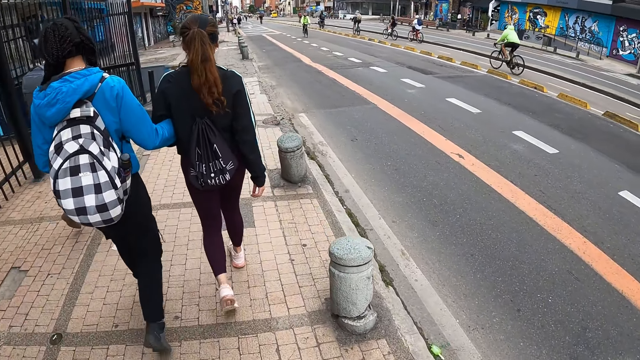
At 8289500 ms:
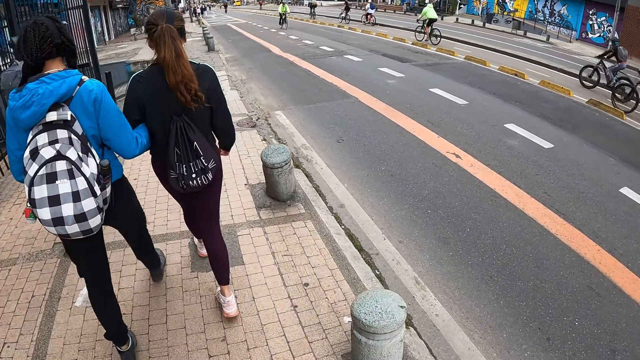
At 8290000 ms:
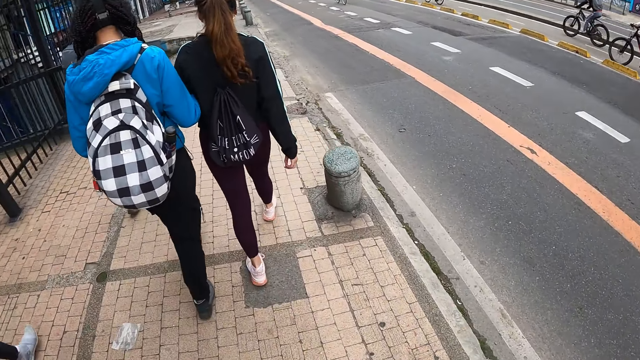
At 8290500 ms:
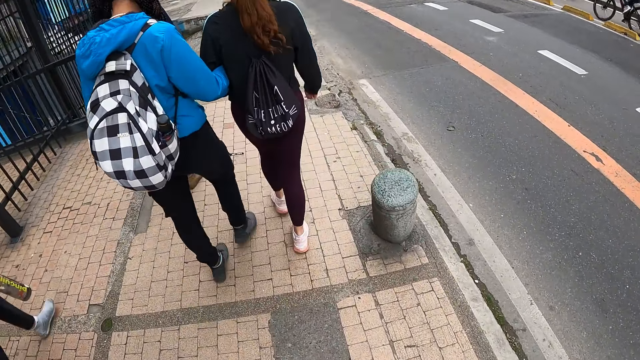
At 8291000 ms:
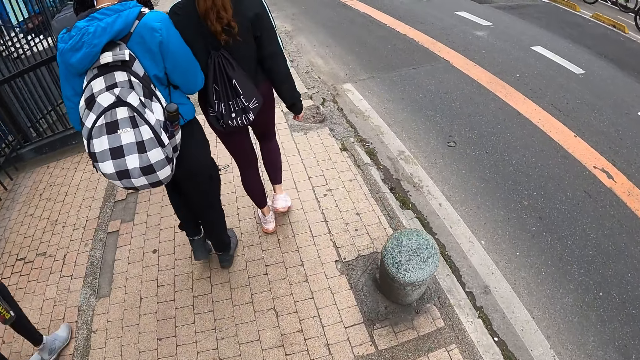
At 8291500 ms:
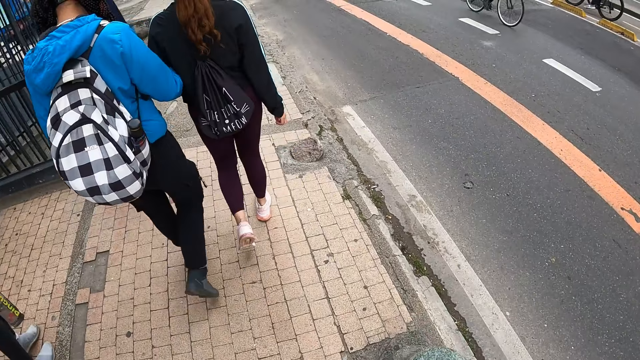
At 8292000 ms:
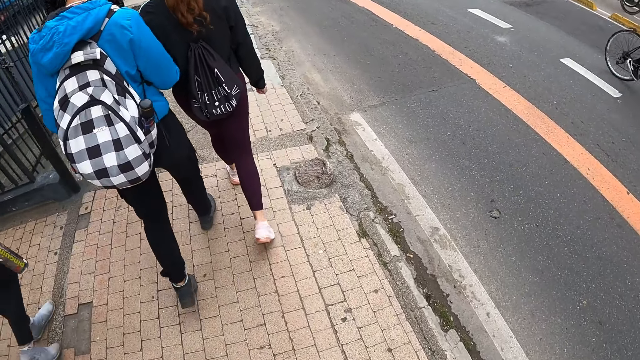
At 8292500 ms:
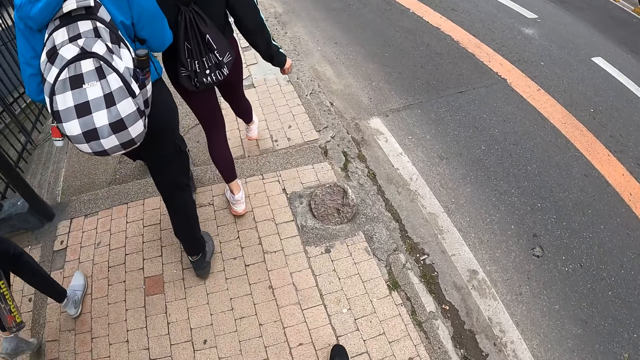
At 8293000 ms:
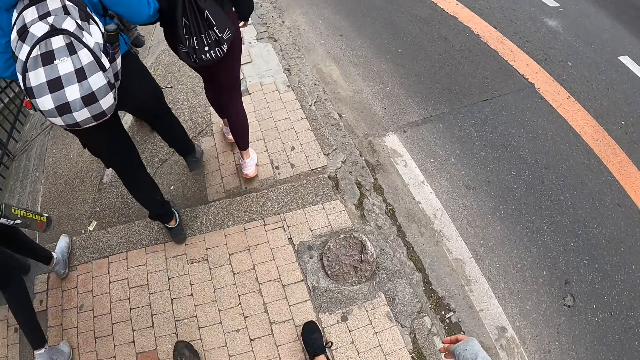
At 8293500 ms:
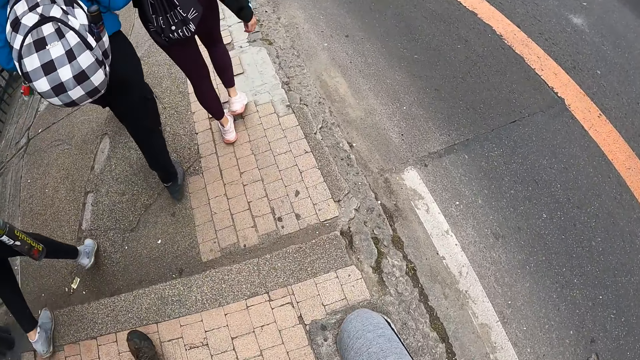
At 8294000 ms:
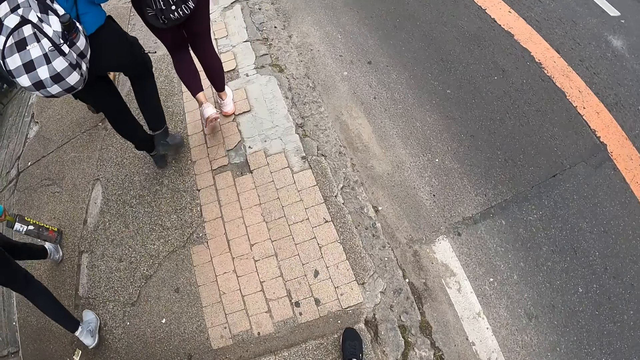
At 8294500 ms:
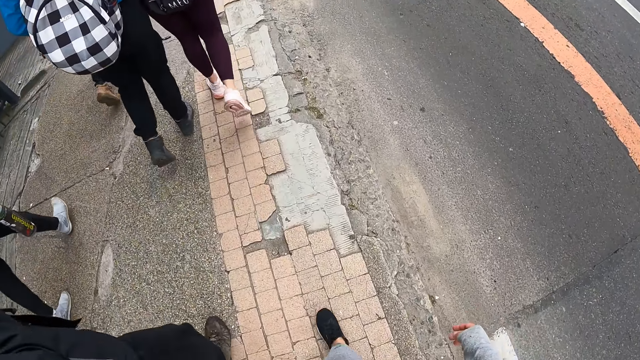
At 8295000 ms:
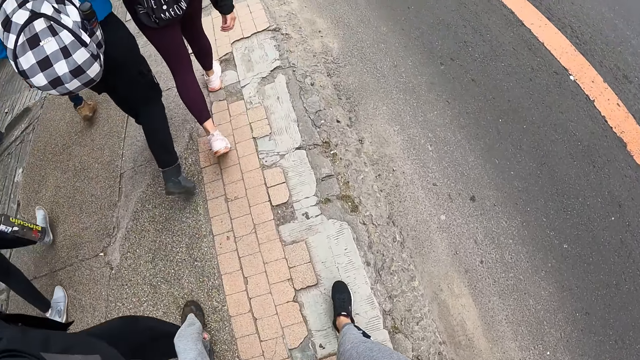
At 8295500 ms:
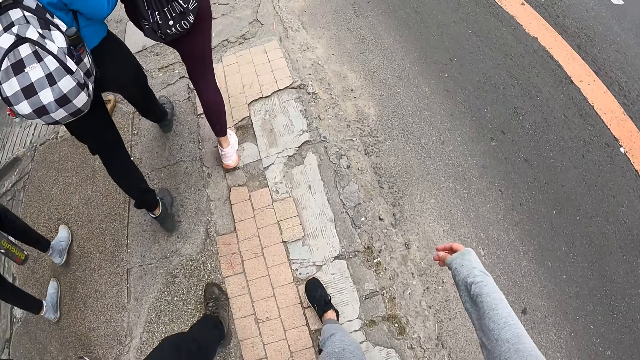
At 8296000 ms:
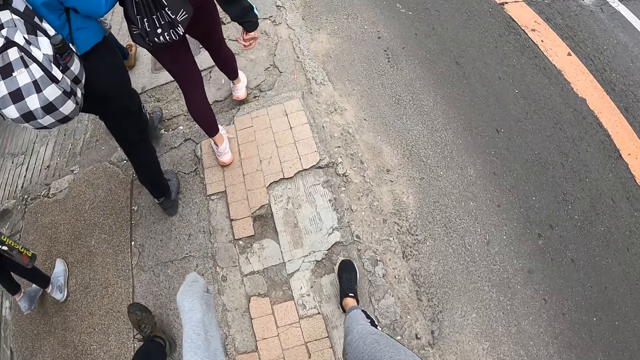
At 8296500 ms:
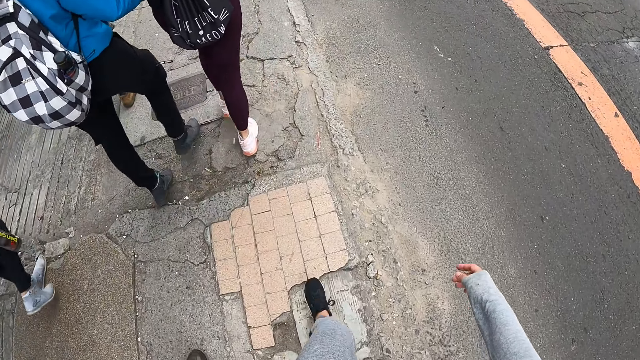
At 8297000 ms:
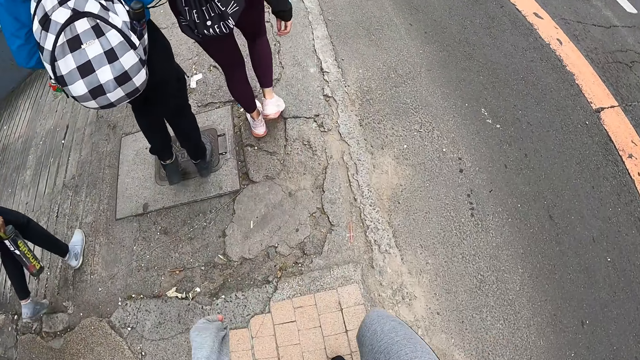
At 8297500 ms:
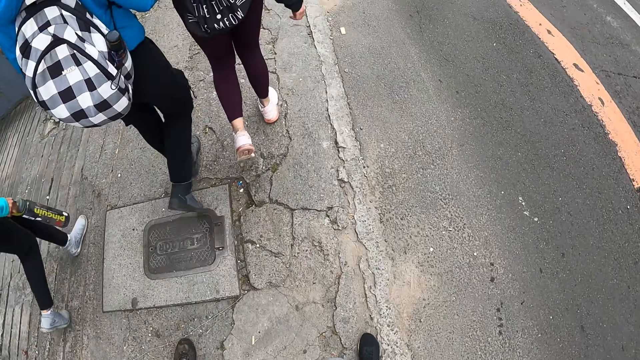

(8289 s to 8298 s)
A person holds another person's hand. The second person and a third person walk ahead of the camera wearer. The camera wearer moves both hands.

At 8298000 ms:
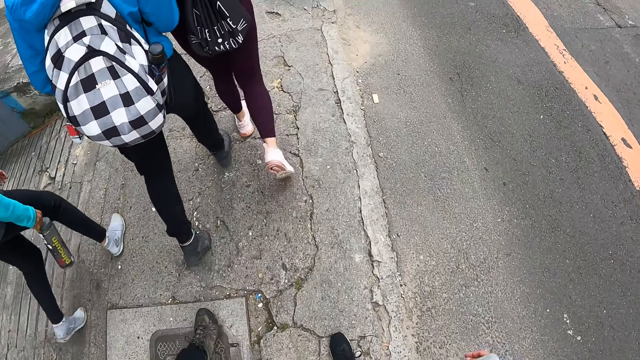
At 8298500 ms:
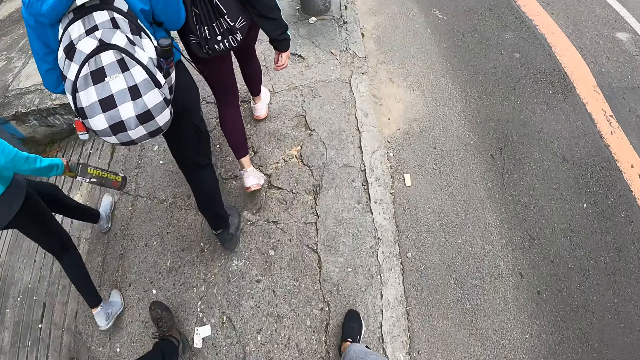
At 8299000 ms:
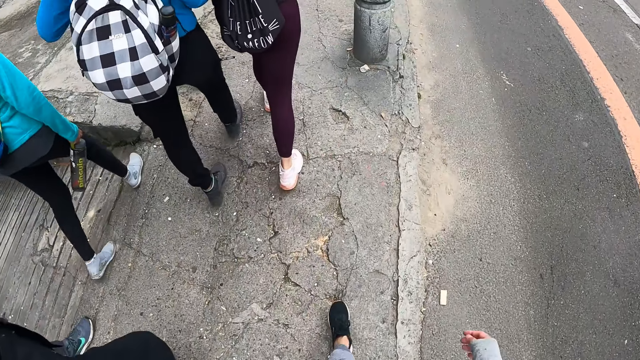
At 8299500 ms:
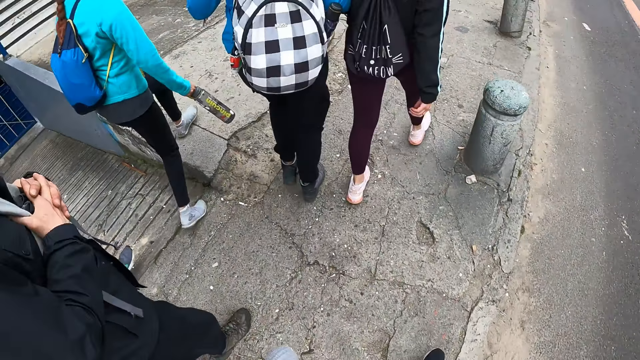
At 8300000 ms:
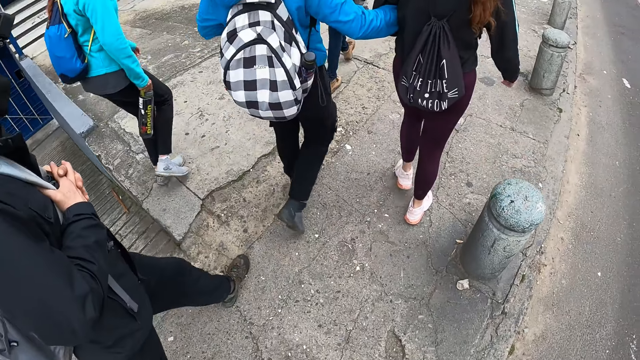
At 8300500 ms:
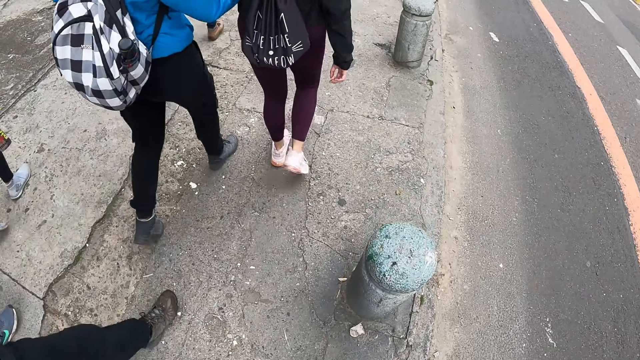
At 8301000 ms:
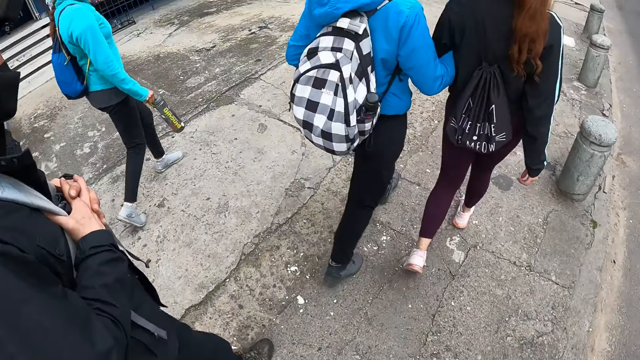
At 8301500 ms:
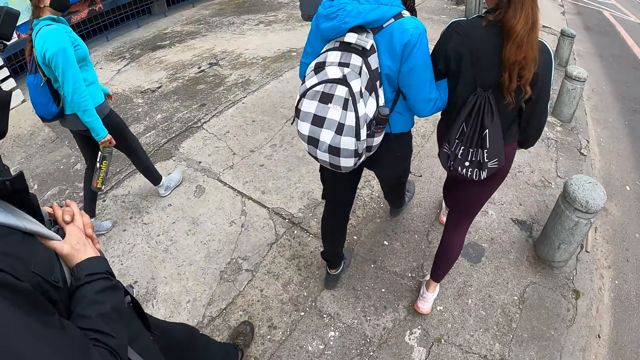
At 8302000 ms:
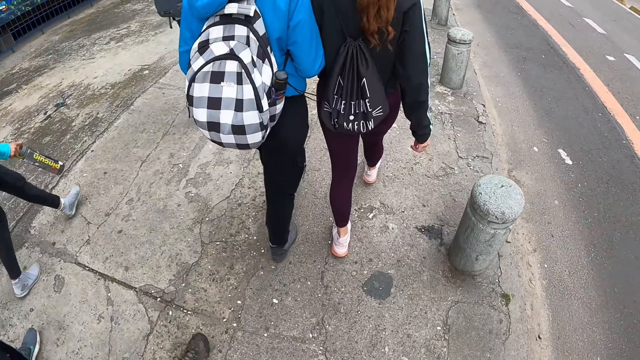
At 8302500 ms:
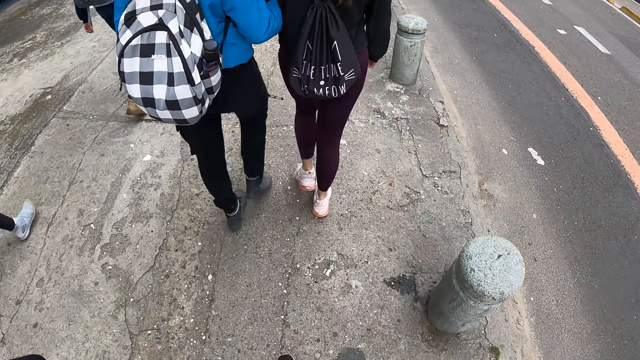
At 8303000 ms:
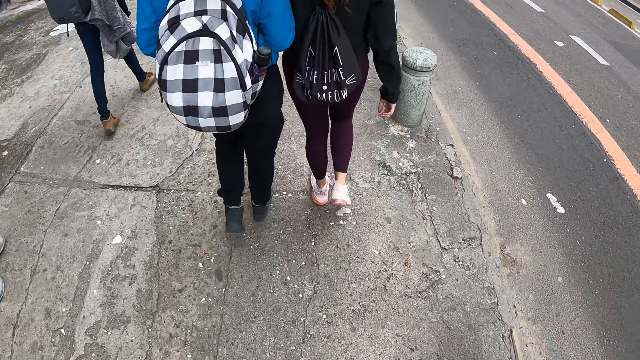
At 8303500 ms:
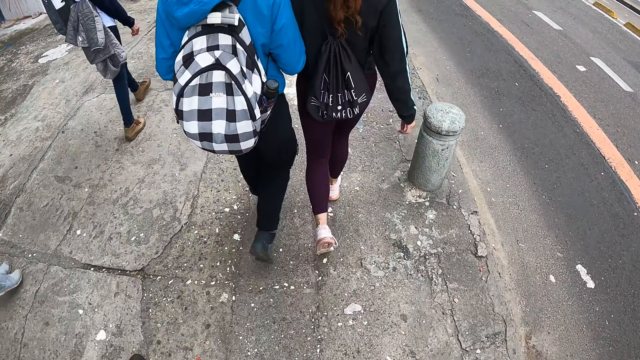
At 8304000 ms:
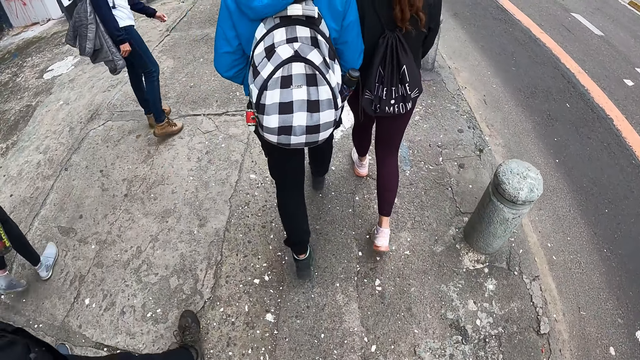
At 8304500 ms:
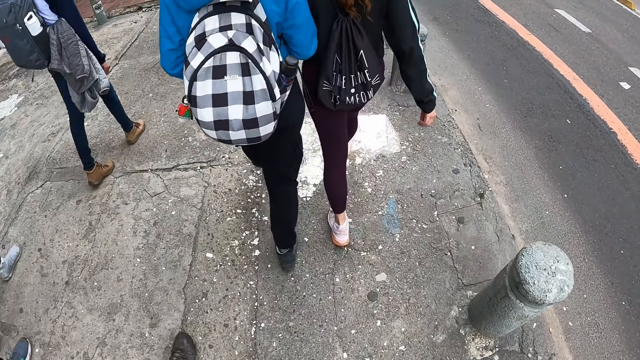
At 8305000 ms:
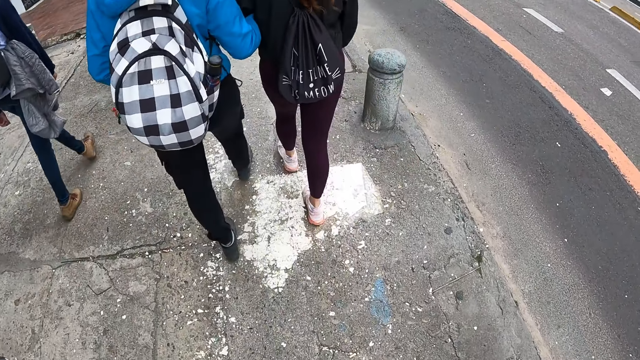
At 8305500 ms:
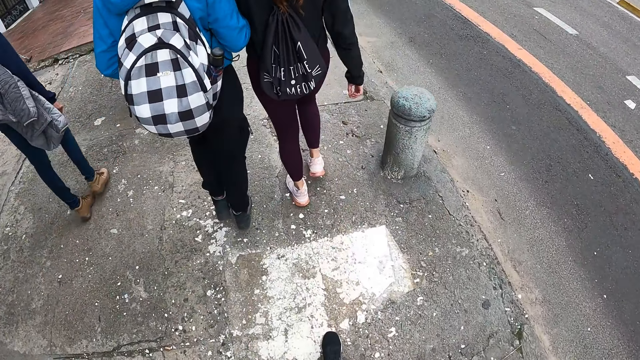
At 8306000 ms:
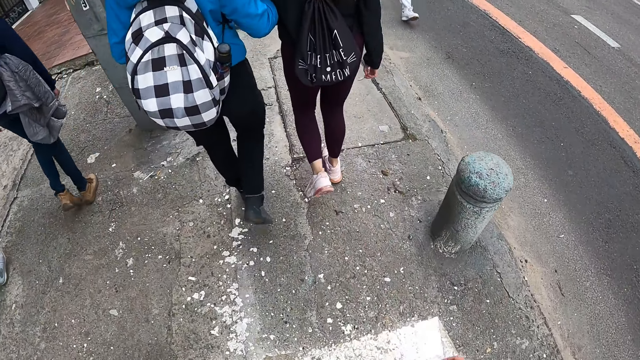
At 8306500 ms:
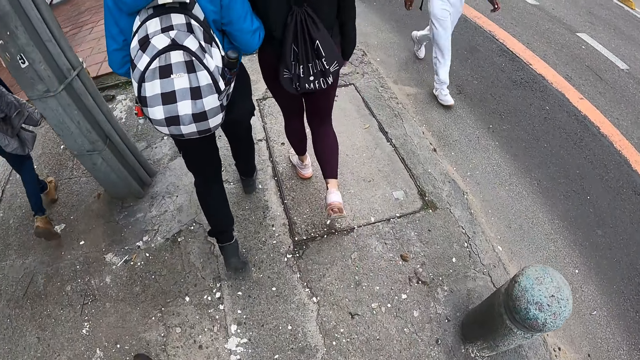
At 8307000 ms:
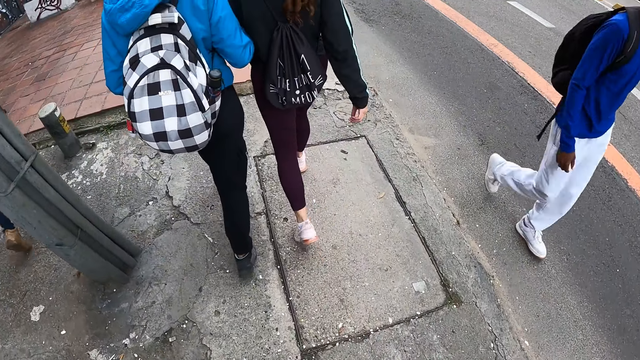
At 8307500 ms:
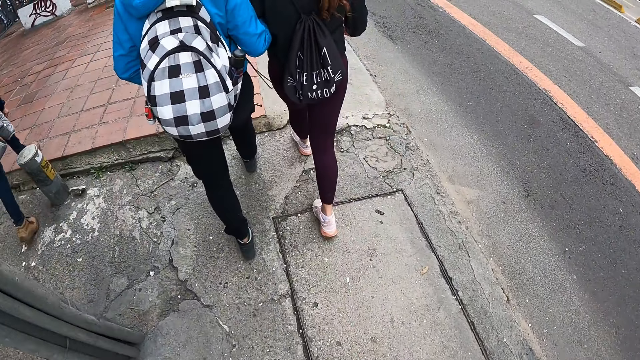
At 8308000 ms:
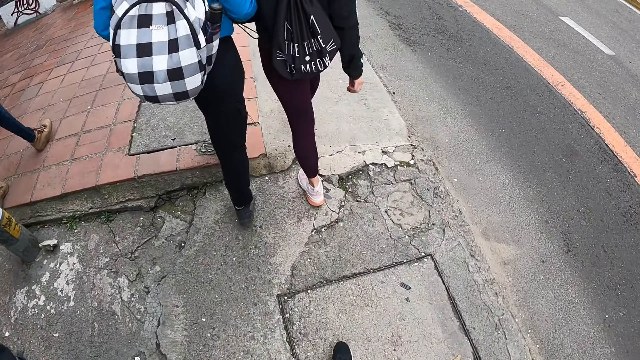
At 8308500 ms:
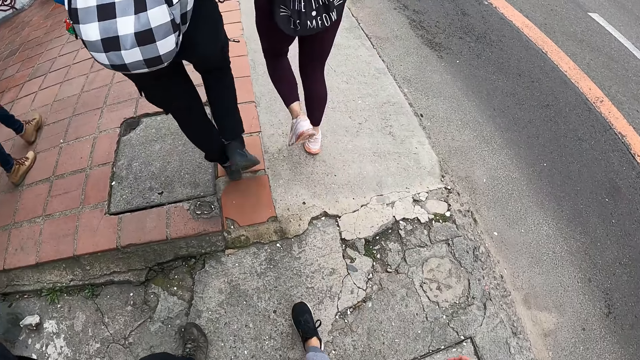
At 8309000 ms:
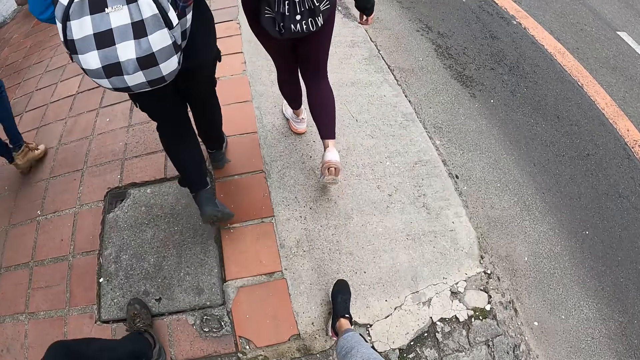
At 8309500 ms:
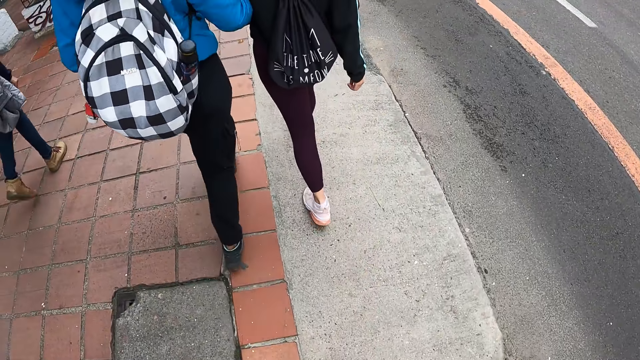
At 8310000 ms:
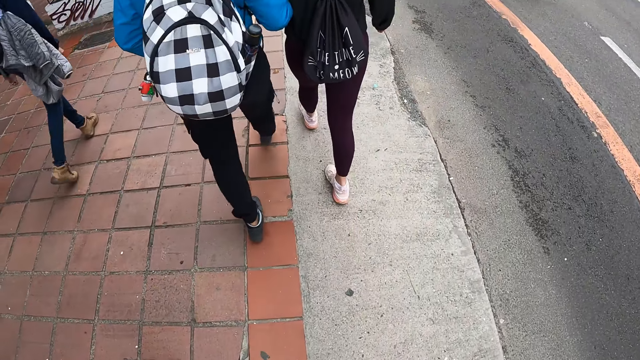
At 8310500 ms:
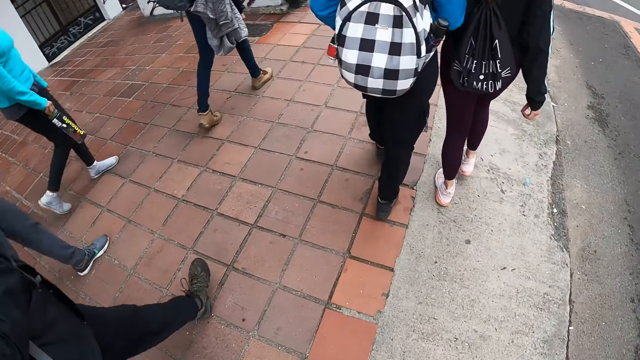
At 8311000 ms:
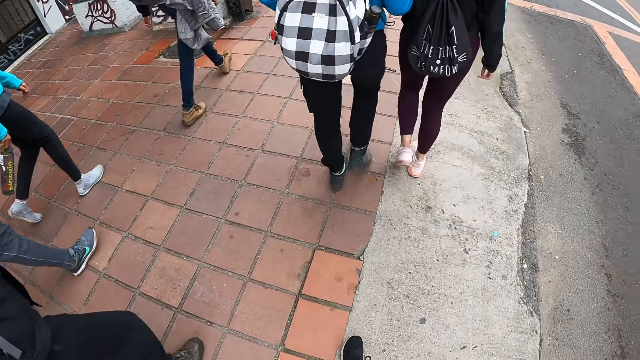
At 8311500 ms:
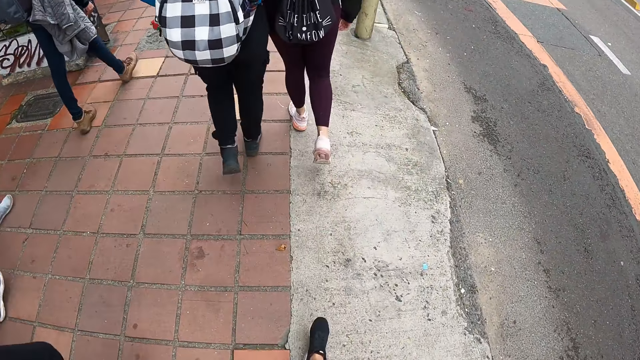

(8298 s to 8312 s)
The camera wearer turns aside. They look at a person. They walk on the pavement. They turn aside.
